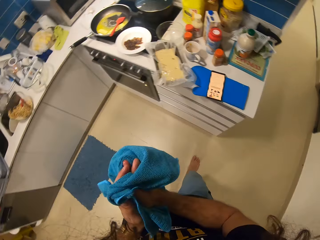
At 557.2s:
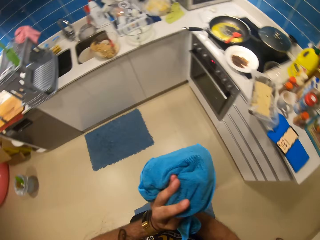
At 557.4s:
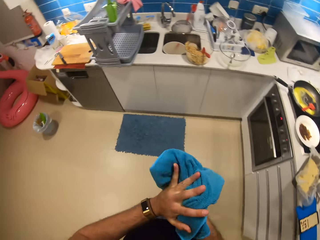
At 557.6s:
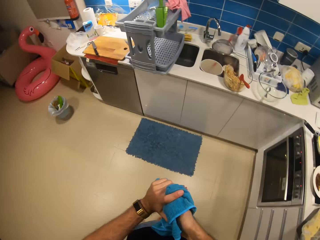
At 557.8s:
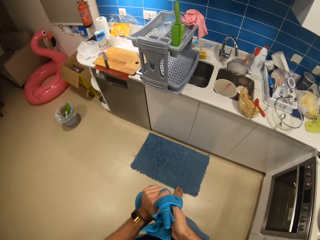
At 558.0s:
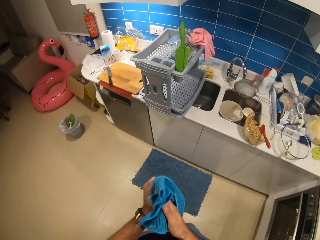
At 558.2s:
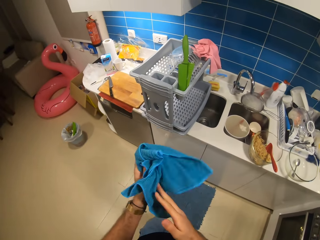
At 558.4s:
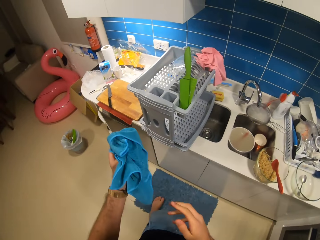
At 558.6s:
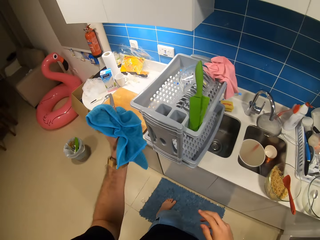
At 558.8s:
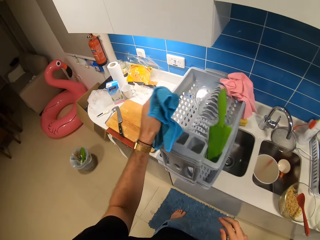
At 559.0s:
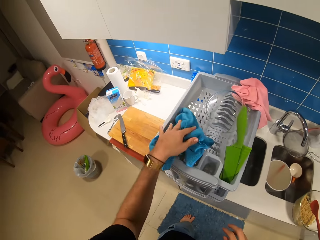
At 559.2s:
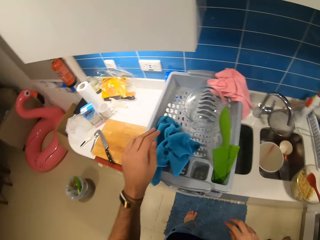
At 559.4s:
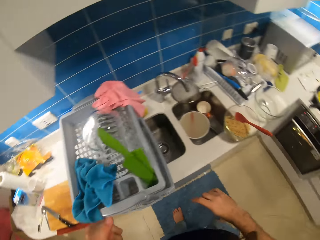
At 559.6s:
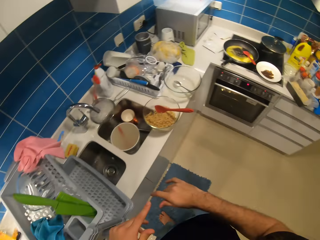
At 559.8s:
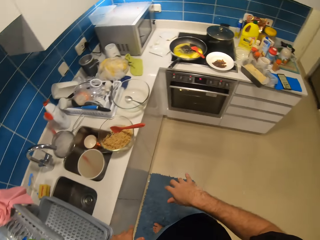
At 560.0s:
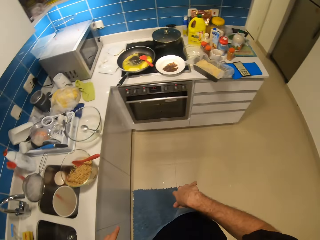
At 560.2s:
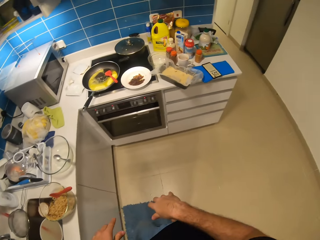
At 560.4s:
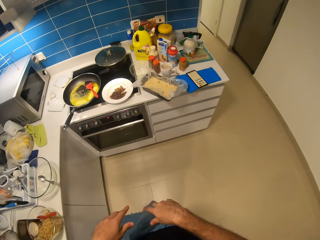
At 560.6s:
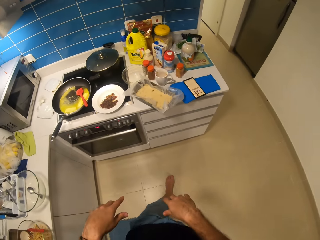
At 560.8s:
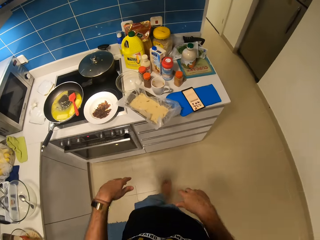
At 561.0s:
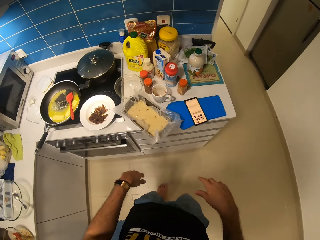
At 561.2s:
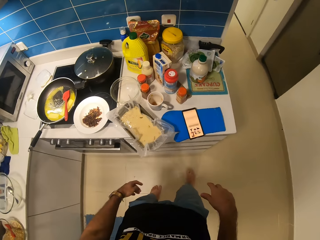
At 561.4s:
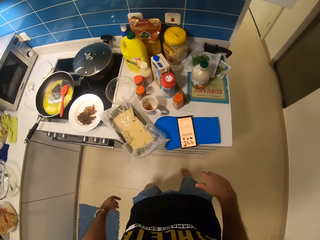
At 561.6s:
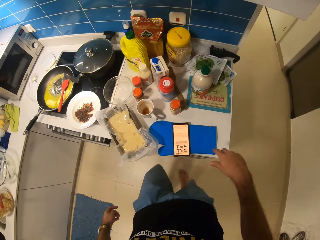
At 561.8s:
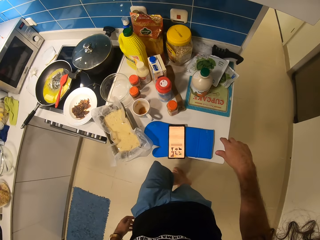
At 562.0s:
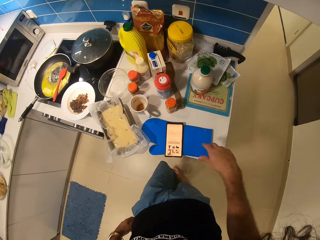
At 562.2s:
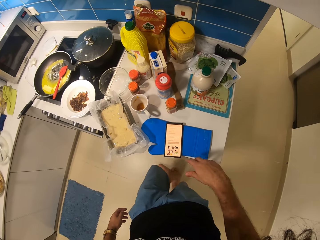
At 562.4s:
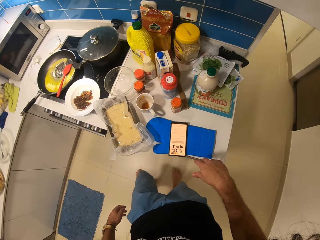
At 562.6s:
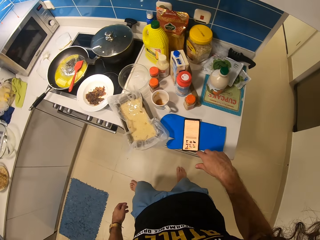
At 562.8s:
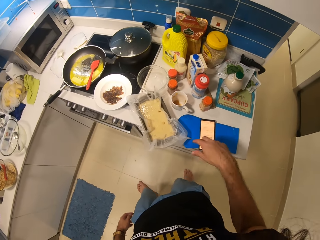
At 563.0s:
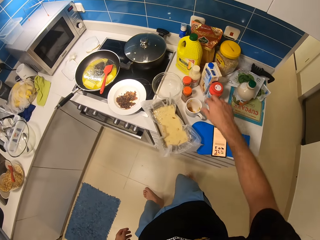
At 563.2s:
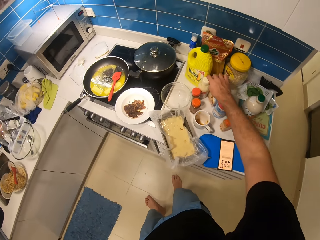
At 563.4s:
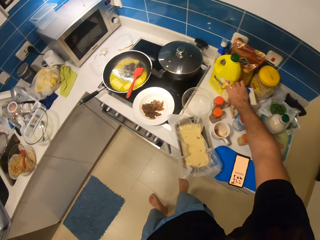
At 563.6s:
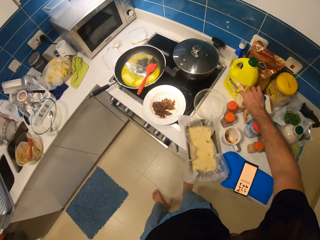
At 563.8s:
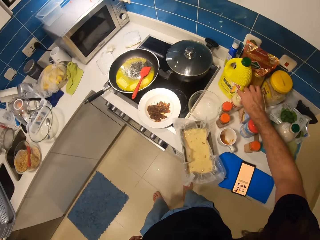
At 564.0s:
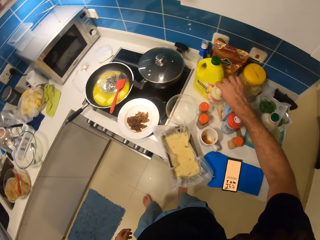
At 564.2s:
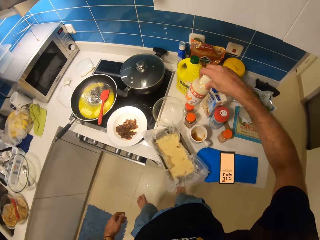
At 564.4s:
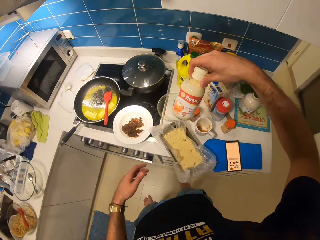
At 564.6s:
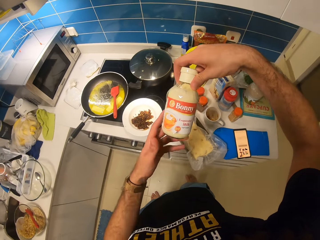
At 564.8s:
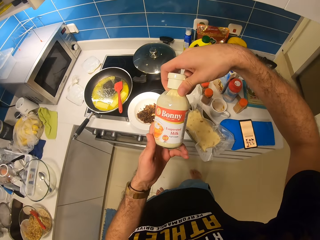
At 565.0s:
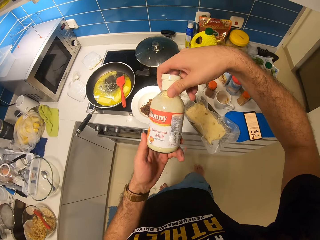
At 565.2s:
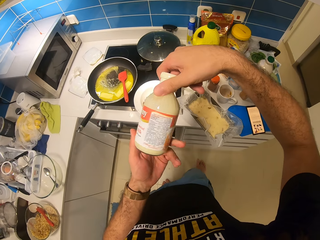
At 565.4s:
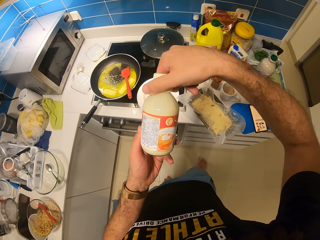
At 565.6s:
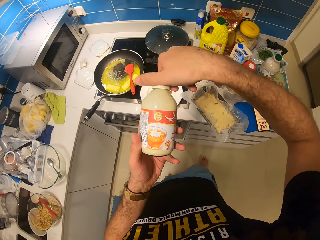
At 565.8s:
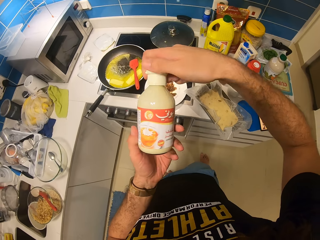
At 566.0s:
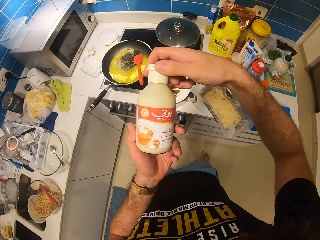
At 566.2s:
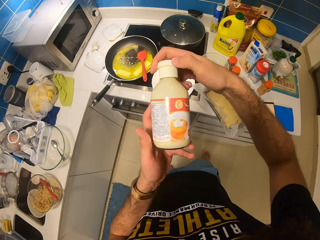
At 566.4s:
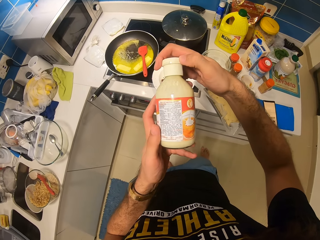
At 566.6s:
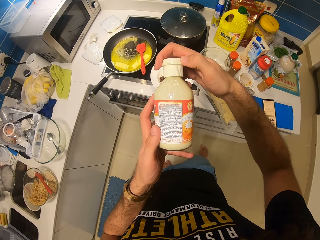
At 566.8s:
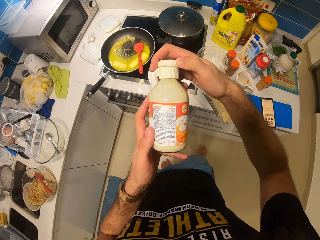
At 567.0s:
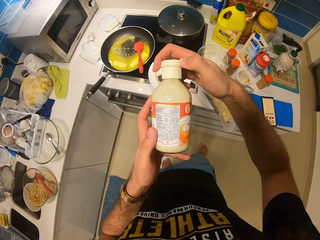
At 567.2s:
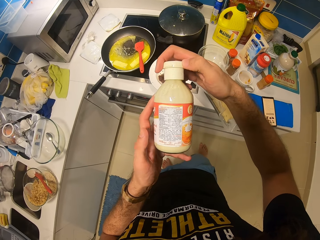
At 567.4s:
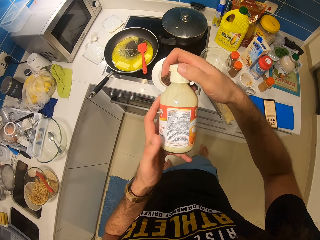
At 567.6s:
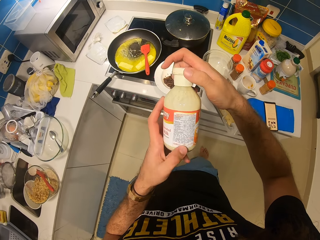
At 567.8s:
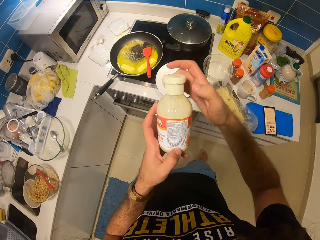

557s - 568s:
The camera wearer puts the hand towel in the dish rack. They look around, pick the Bonny milk, and read the Bonny milk bottle.

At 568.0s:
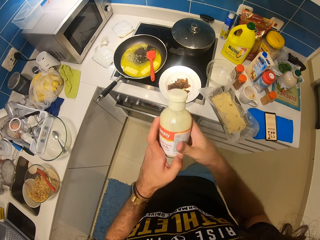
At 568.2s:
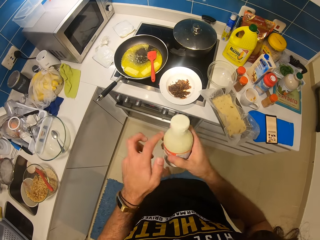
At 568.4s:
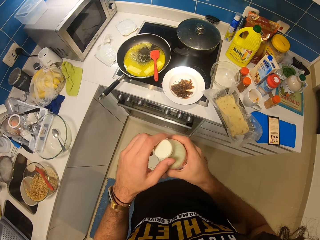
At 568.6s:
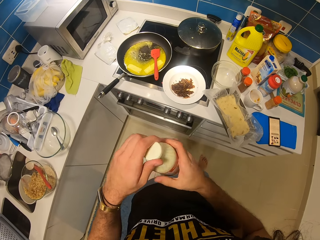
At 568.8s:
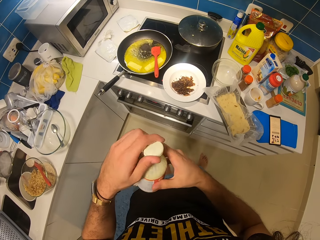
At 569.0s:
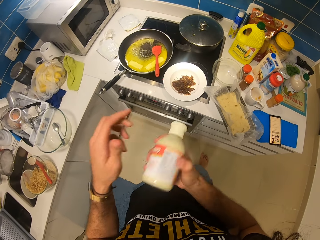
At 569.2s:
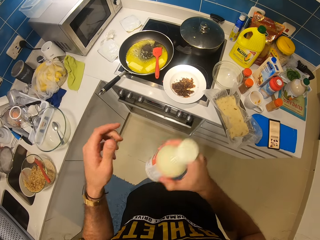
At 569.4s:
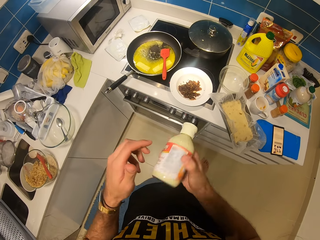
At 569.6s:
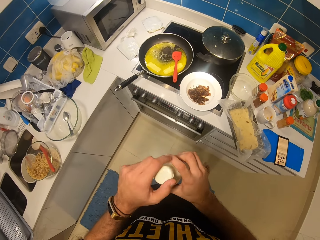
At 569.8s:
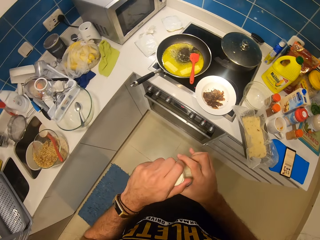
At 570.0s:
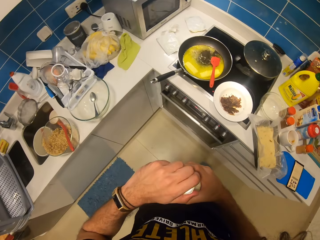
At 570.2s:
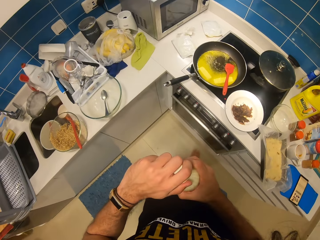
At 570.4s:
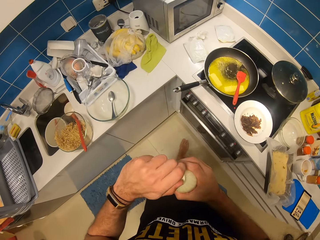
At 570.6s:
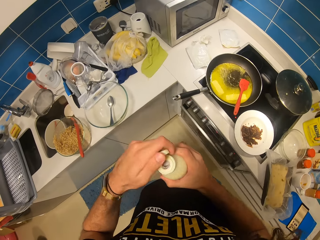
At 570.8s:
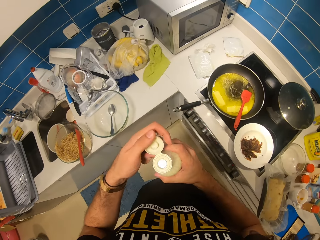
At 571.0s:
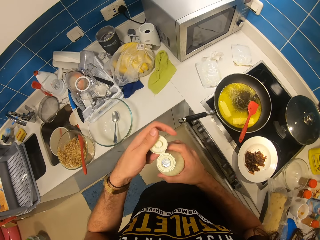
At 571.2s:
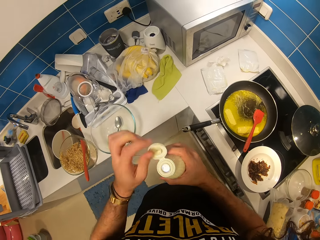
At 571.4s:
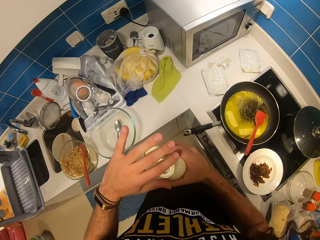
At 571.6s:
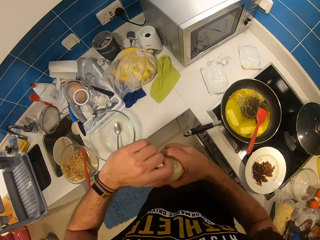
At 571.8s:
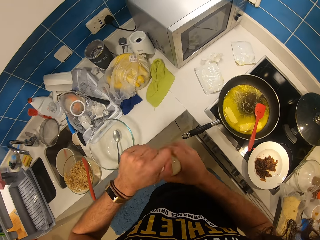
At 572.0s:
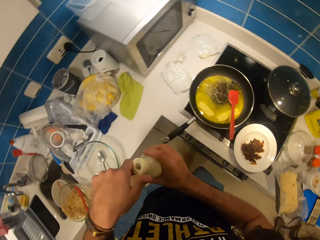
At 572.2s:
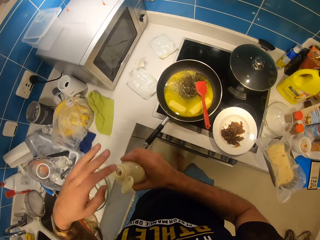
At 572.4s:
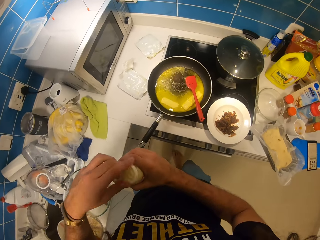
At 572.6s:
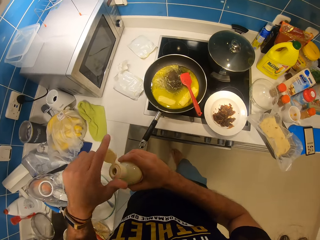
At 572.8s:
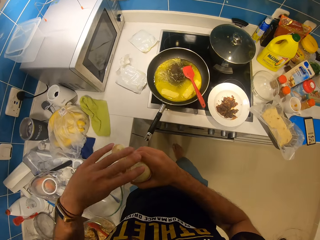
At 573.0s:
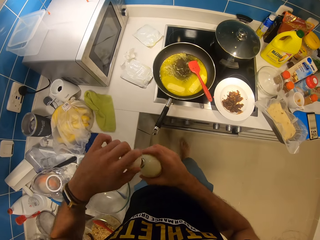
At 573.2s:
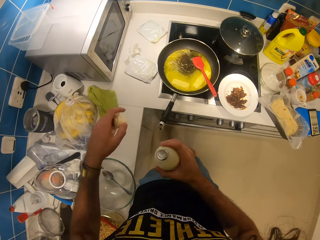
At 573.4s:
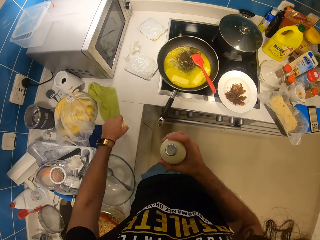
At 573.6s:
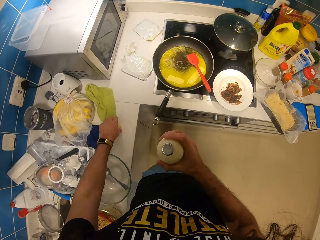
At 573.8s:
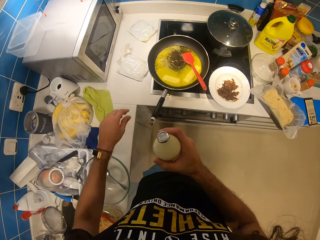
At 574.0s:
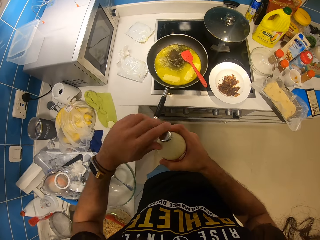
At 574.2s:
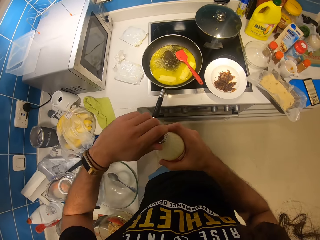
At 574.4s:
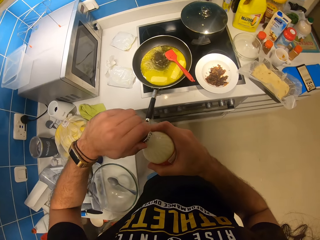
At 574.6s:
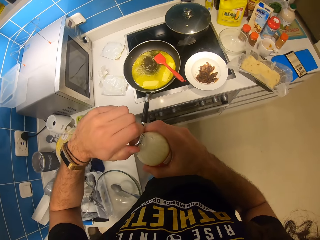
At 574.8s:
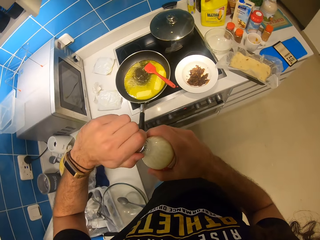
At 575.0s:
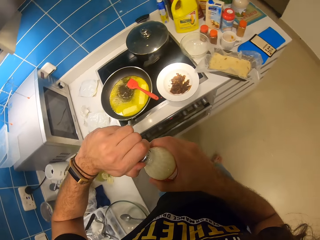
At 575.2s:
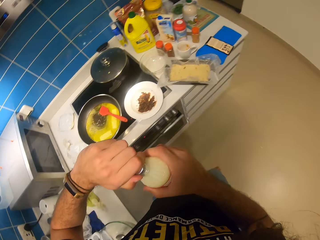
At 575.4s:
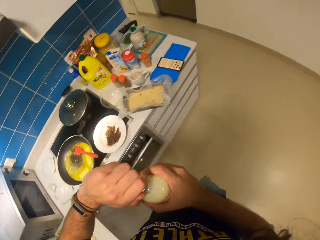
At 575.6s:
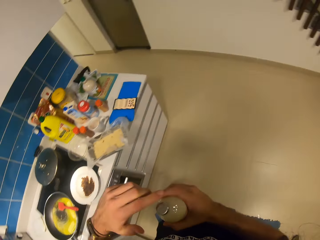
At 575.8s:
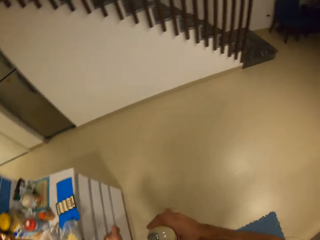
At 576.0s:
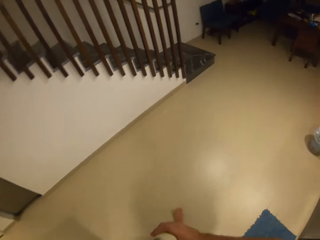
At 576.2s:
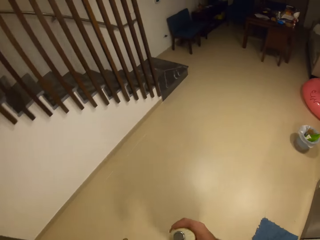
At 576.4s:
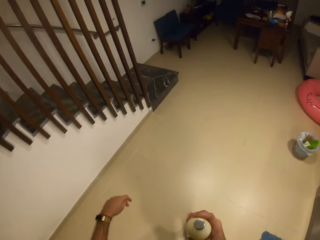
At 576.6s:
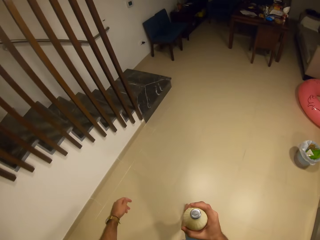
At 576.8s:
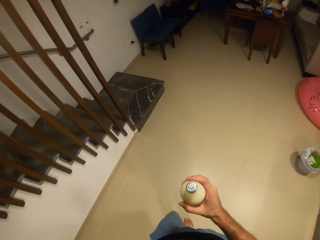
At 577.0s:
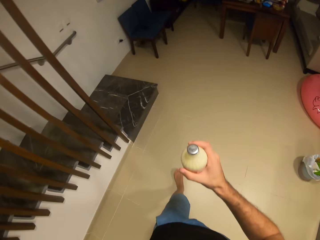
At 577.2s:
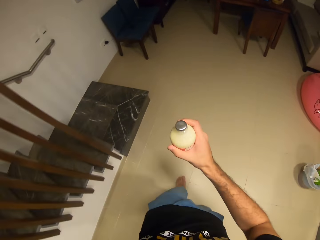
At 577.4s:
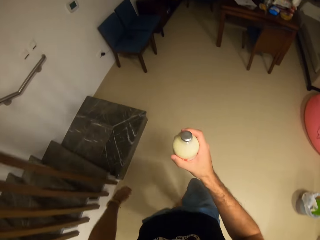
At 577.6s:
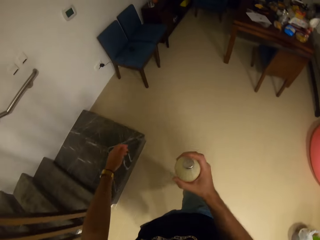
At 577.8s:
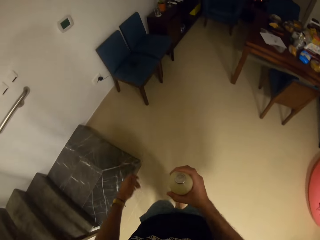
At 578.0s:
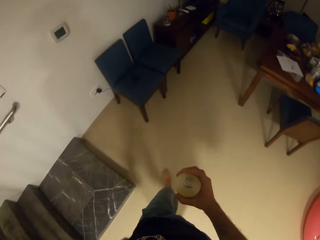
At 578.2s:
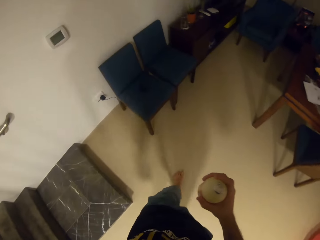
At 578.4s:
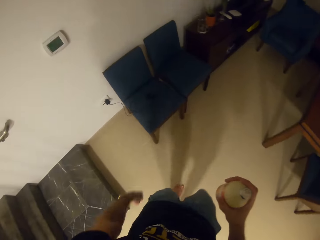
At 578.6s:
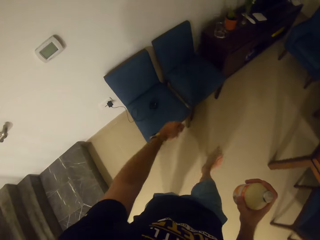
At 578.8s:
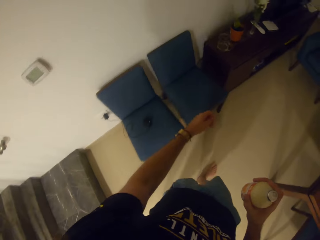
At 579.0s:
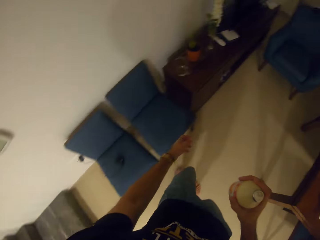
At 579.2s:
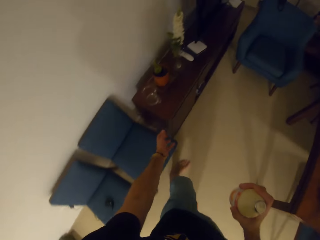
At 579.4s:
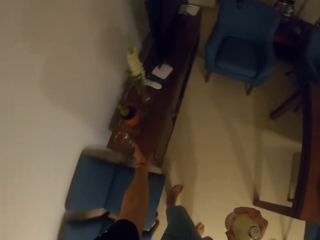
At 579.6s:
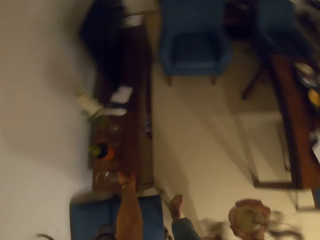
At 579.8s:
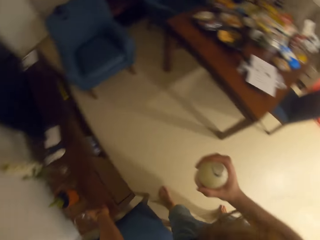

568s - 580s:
The camera wearer shakes the Bonny milk bottle. They open the Bonny milk bottle, put the Bonny milk lid on the countertop, and walk around.
